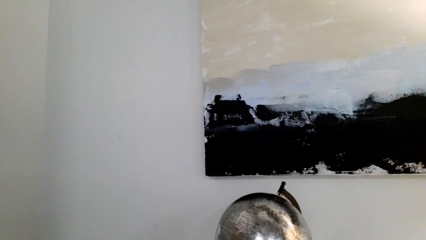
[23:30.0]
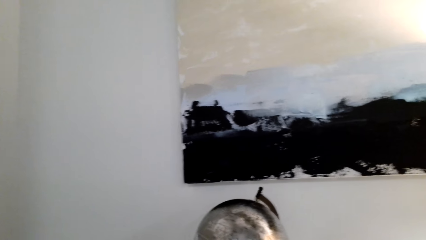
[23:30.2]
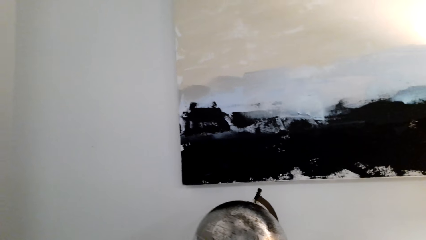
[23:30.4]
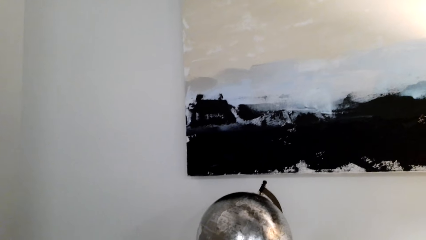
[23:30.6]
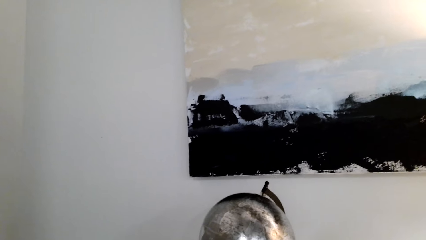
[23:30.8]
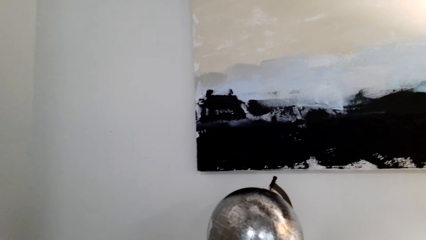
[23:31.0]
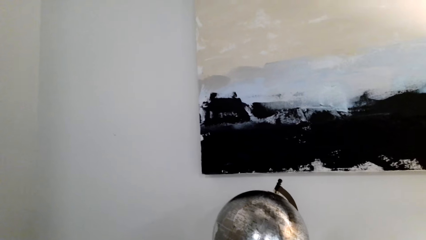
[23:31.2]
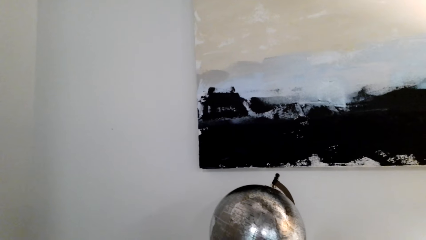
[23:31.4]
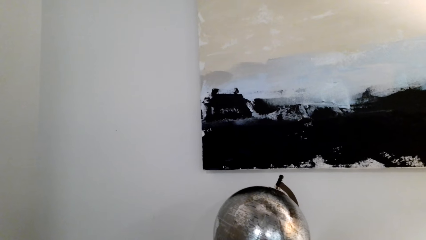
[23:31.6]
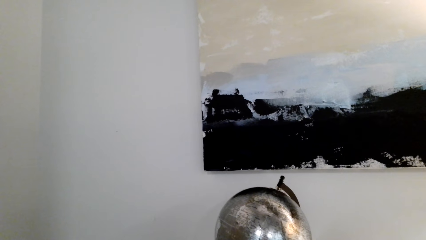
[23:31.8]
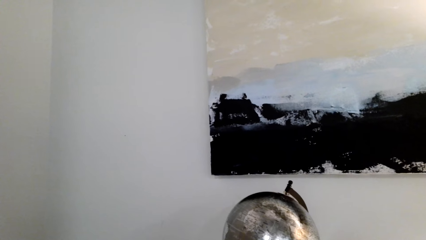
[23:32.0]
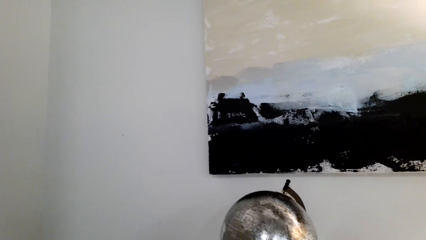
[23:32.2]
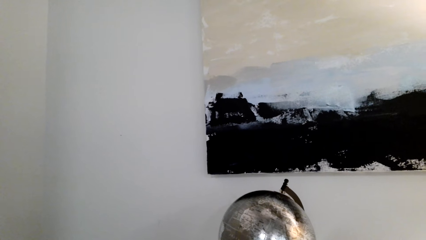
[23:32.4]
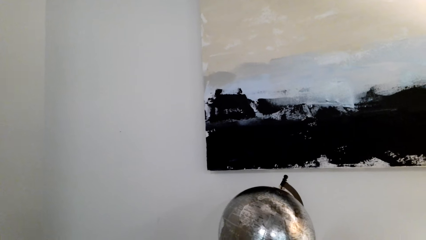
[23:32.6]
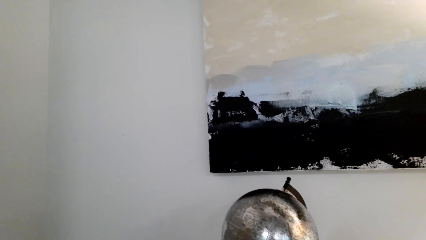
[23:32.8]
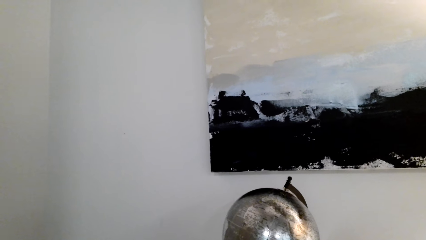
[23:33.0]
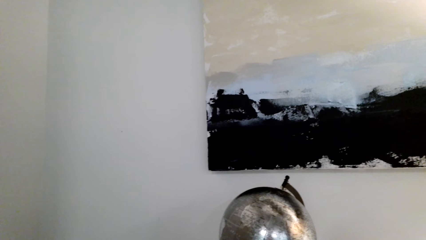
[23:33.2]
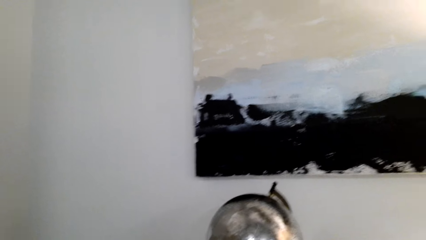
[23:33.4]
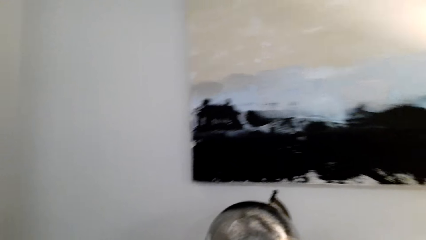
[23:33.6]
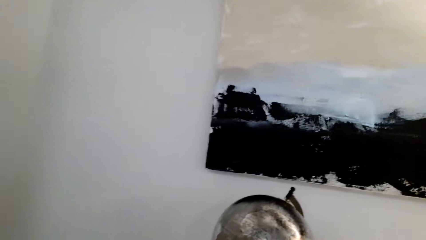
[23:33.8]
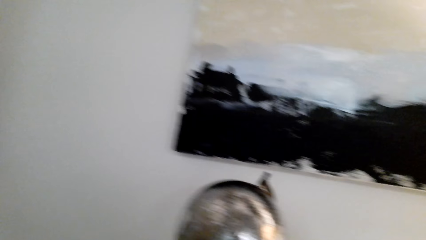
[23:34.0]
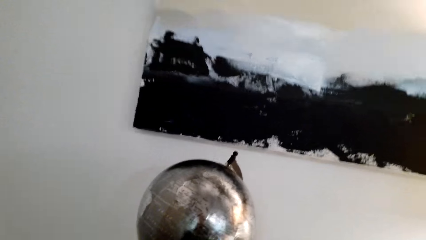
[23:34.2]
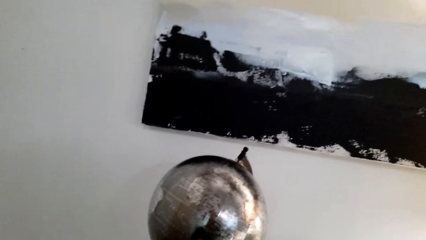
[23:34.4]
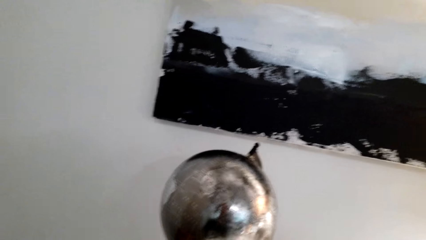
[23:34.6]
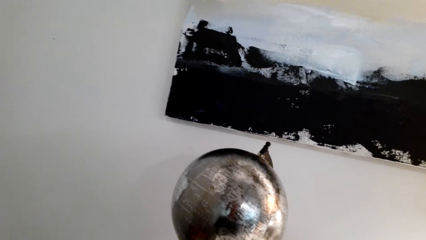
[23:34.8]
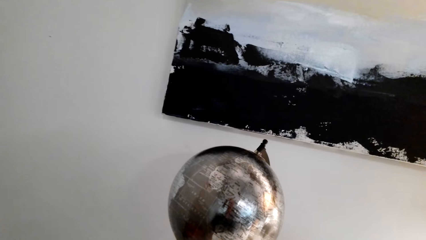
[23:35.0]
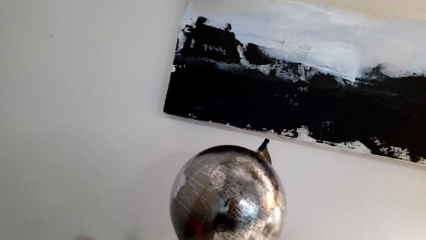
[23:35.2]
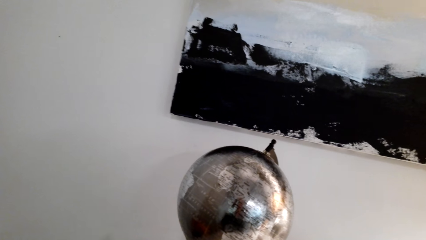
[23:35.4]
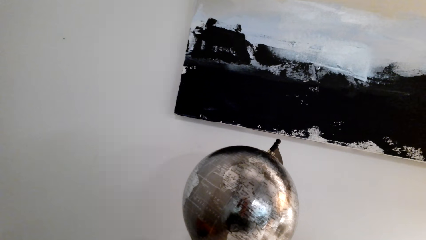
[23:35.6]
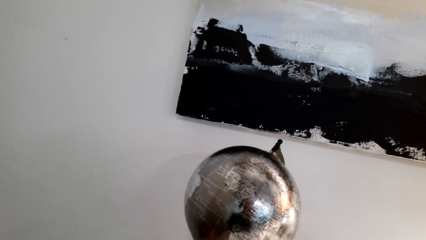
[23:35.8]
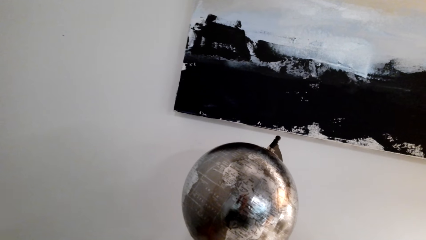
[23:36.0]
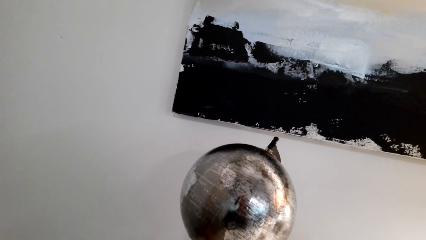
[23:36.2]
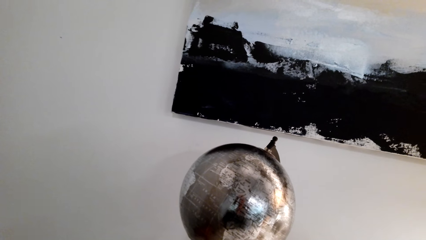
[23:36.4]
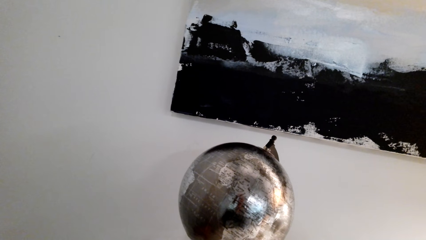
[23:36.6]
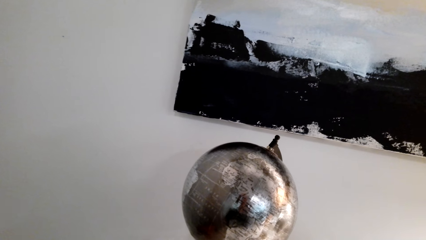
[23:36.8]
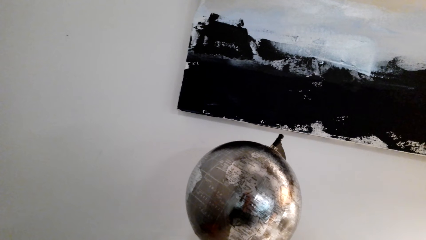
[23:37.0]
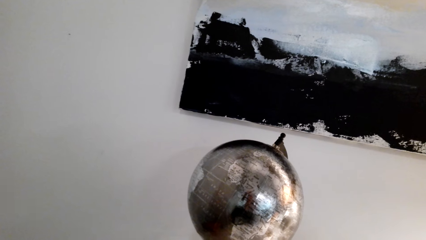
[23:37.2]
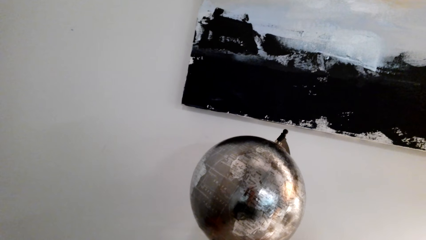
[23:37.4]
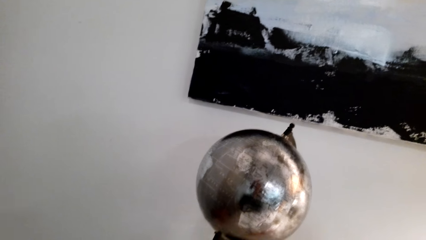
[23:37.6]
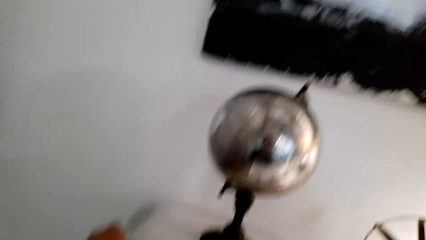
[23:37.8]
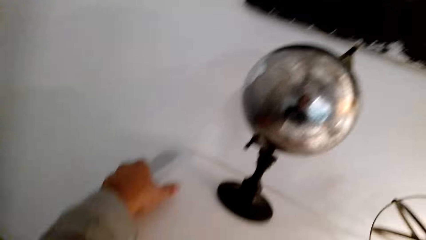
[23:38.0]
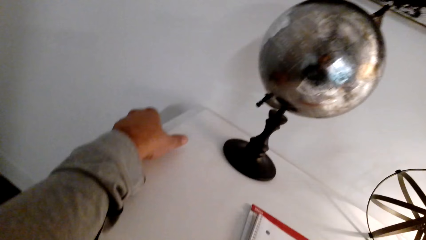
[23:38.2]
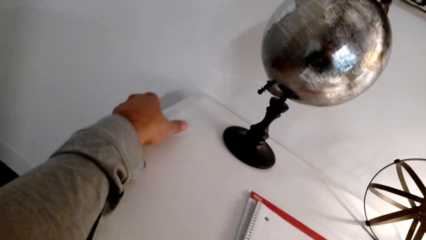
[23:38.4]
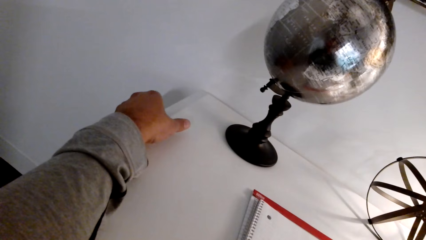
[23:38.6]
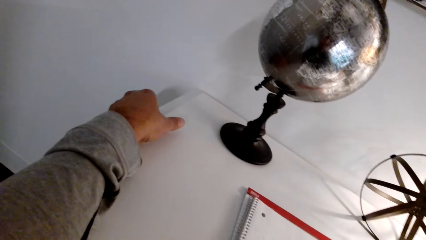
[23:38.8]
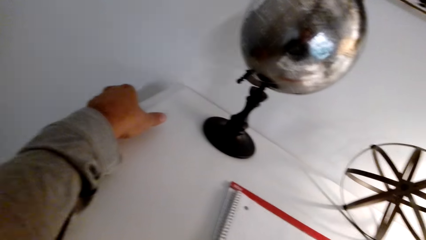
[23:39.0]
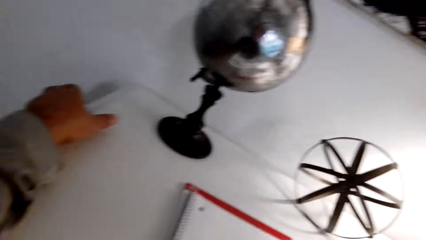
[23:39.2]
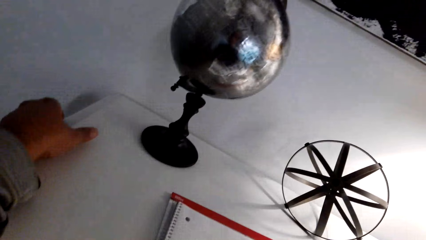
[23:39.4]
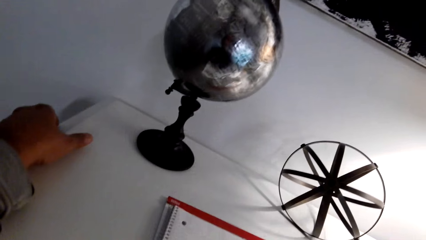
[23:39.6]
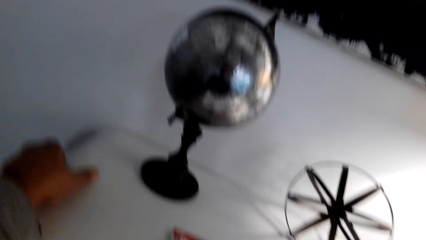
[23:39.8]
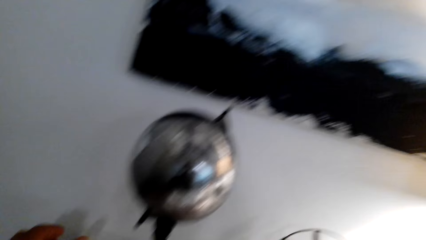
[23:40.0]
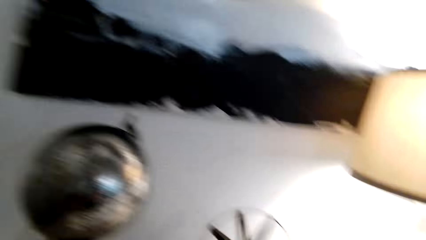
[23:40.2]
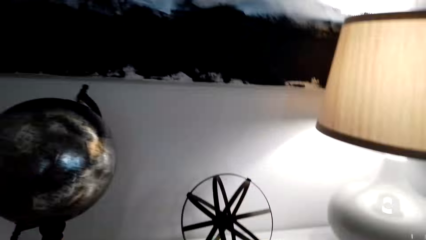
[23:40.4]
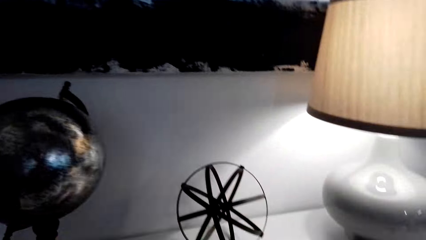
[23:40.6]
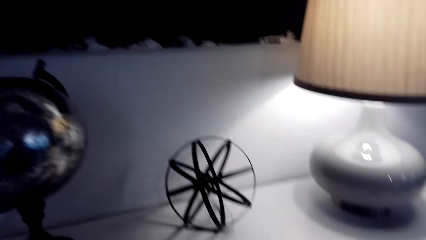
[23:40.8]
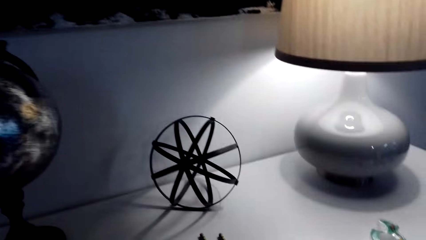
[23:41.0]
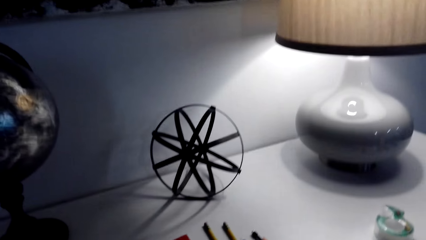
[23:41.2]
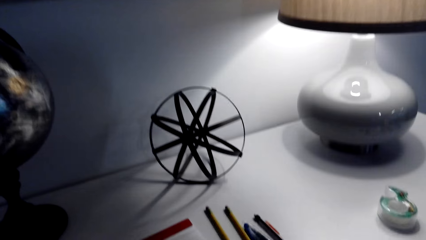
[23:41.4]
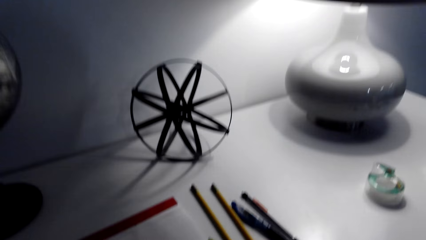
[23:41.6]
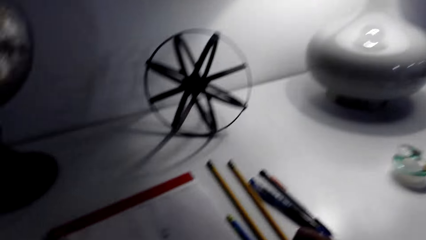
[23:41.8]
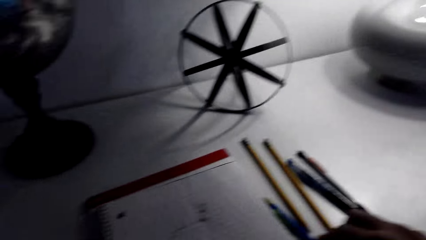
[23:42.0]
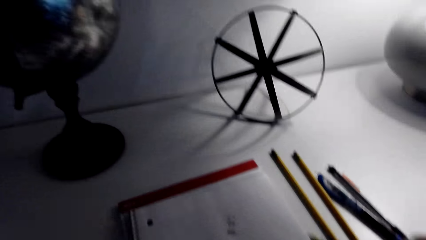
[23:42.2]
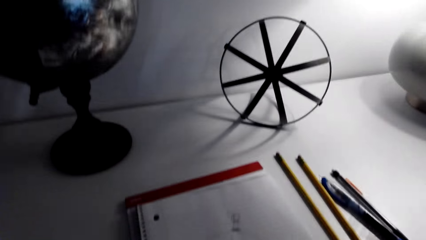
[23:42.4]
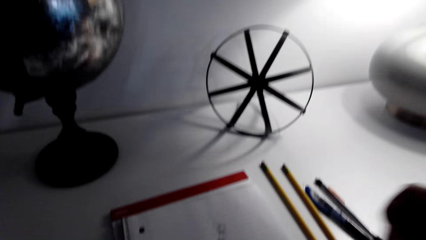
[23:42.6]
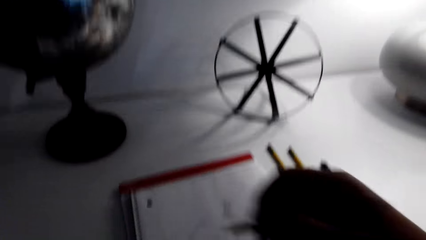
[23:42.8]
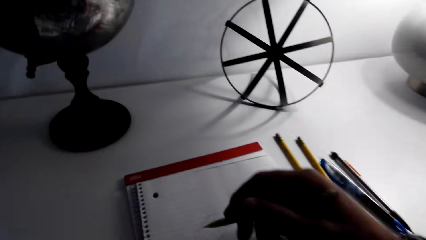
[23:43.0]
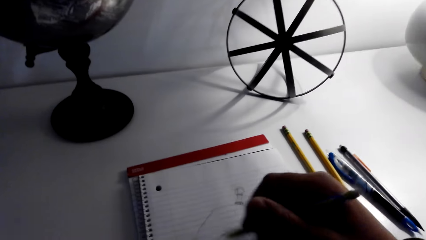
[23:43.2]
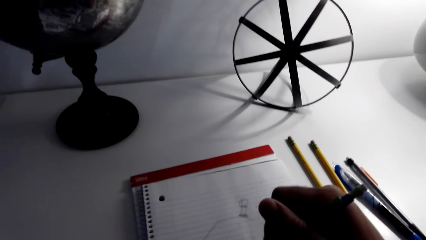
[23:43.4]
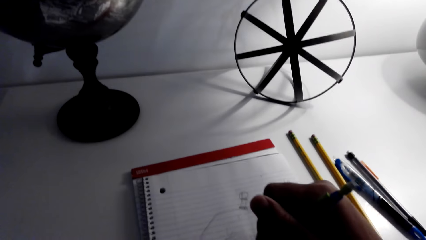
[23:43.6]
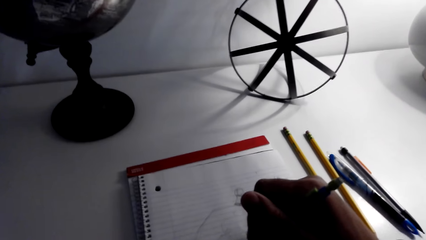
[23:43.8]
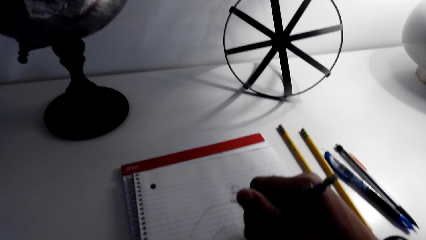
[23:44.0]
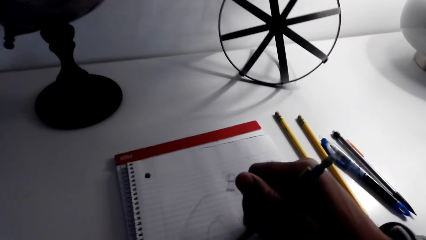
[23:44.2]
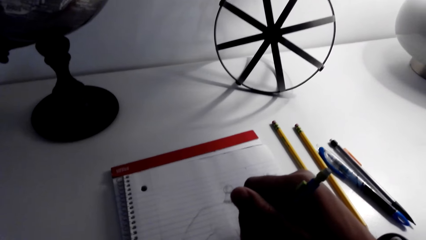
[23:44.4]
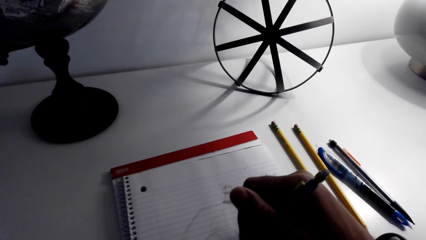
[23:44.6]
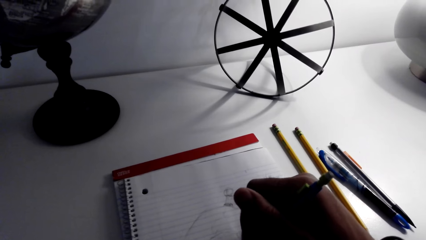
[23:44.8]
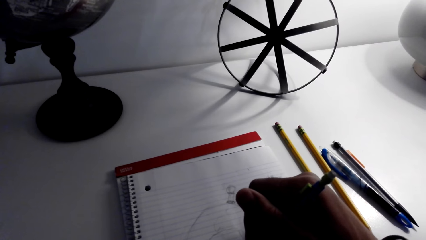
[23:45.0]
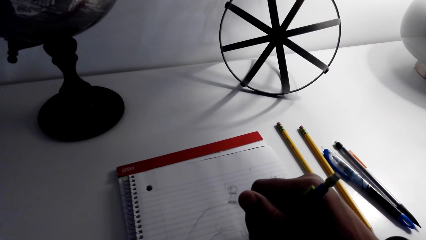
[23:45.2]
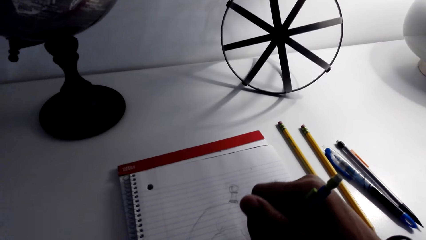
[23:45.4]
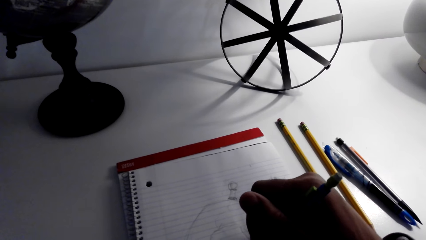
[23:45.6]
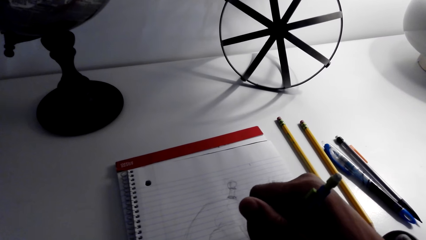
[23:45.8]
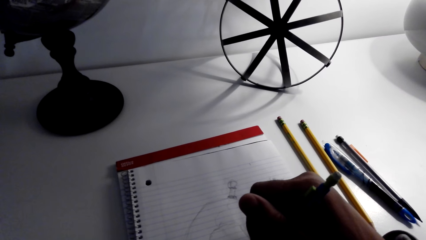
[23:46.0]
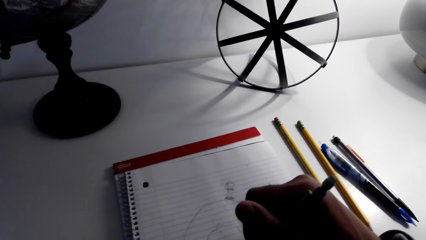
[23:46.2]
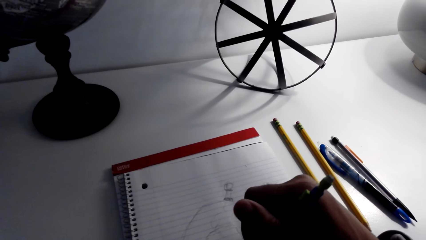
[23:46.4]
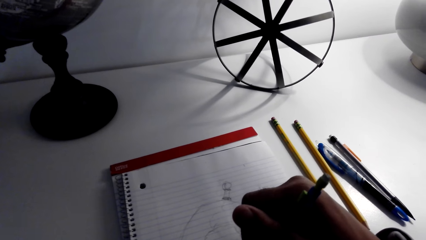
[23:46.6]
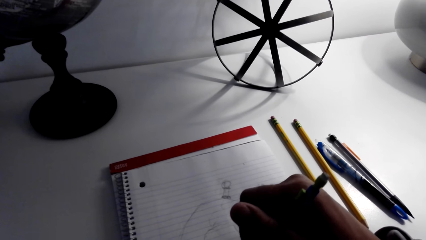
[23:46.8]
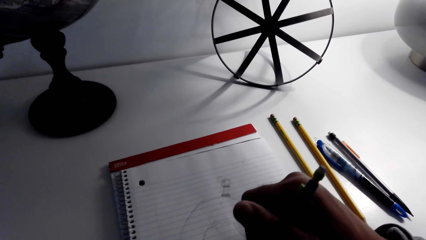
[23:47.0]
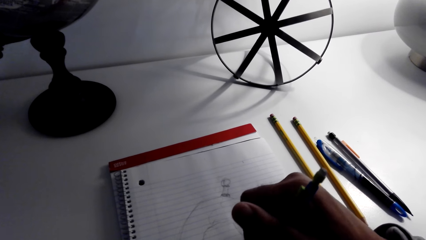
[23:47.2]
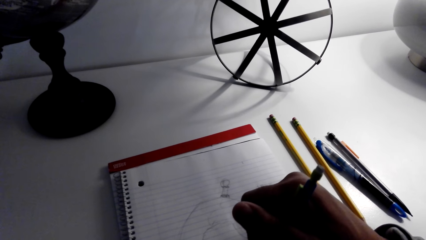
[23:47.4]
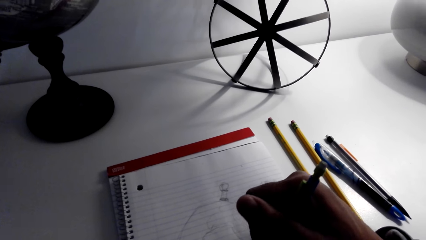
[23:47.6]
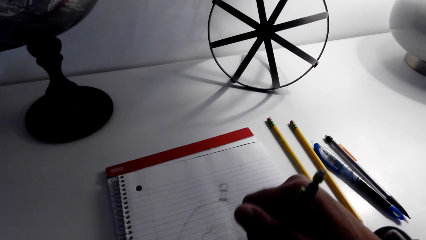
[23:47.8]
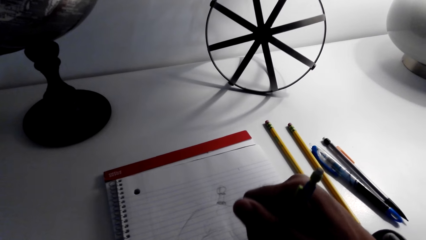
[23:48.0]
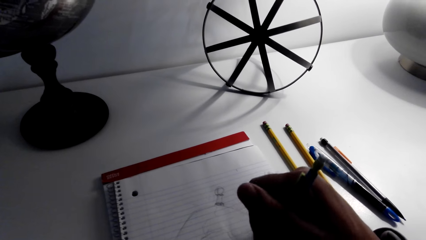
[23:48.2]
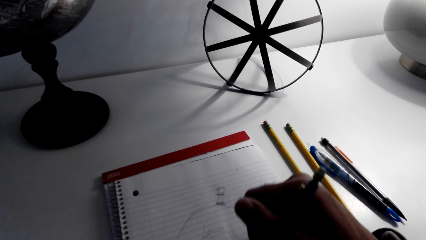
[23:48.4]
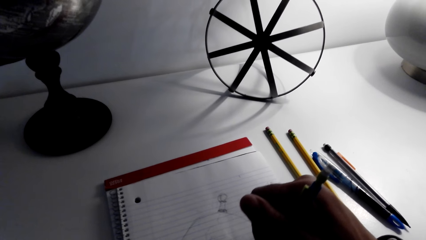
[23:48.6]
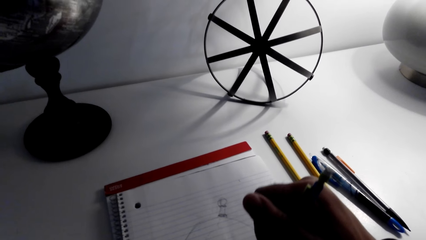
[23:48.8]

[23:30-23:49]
The camera wearer looks around. They pick up a pencil. They draw. They write on a book.
